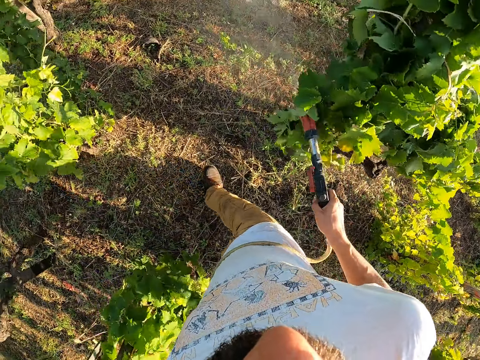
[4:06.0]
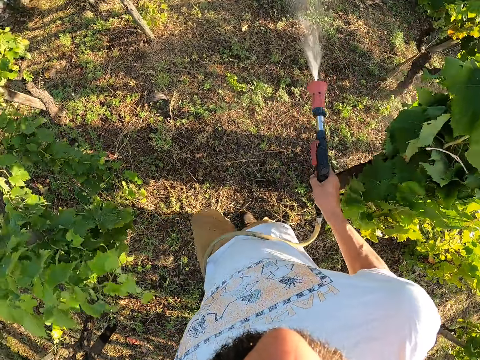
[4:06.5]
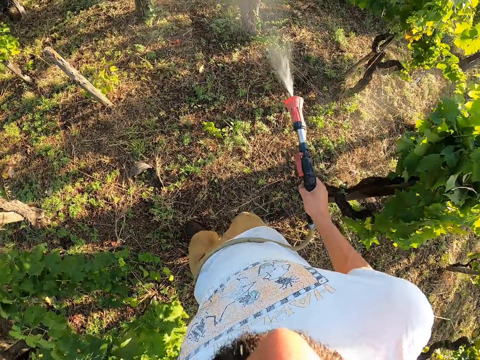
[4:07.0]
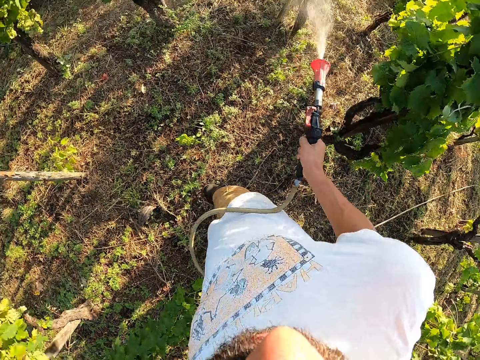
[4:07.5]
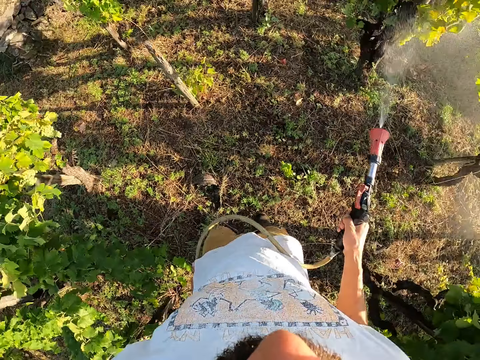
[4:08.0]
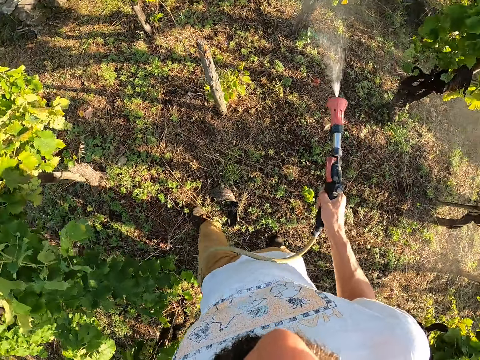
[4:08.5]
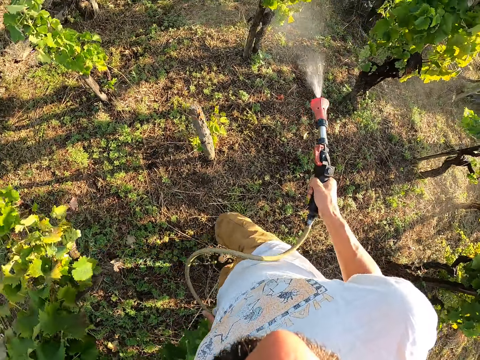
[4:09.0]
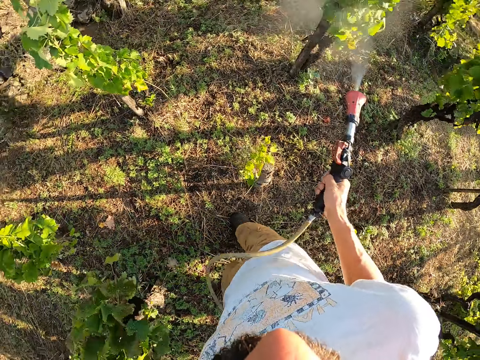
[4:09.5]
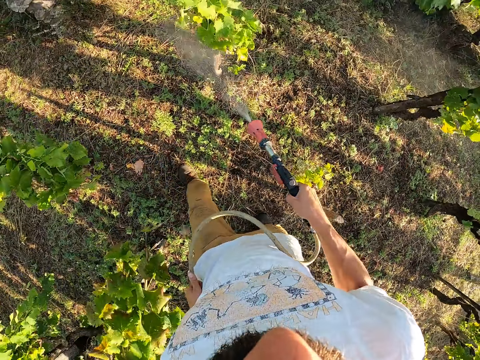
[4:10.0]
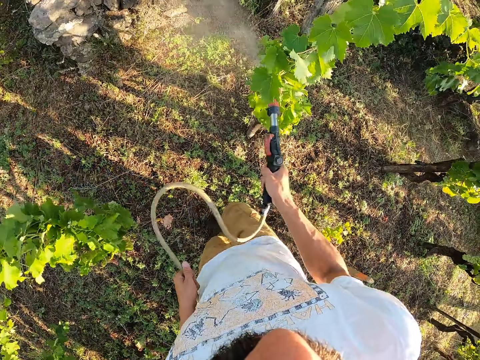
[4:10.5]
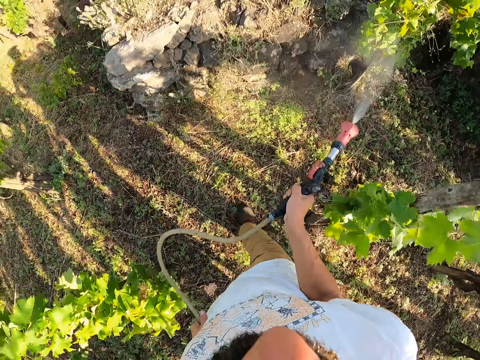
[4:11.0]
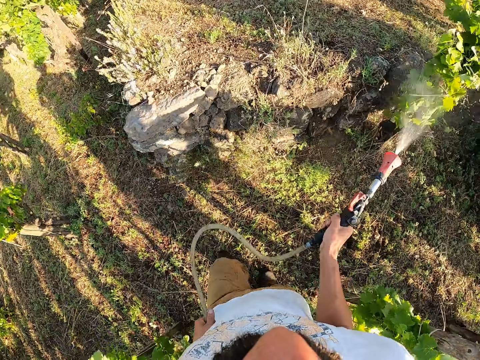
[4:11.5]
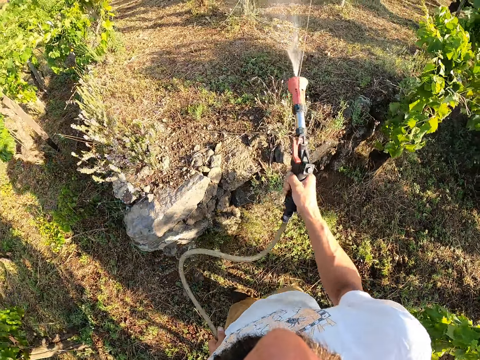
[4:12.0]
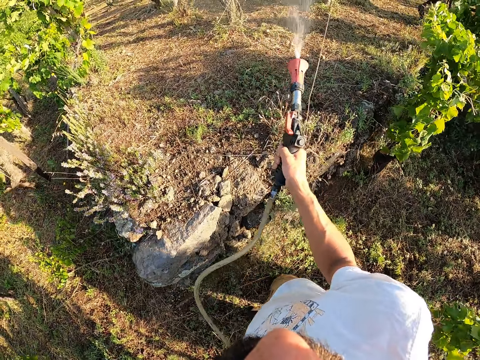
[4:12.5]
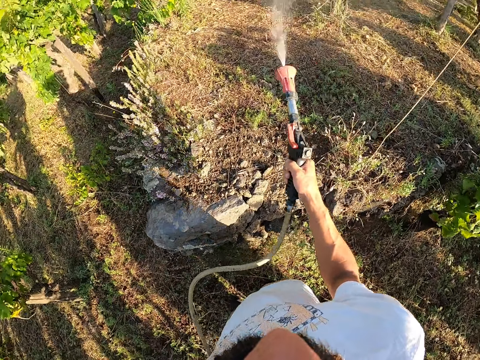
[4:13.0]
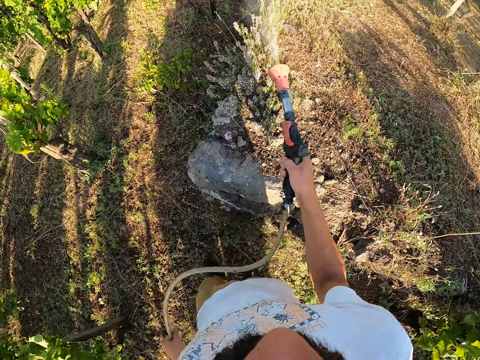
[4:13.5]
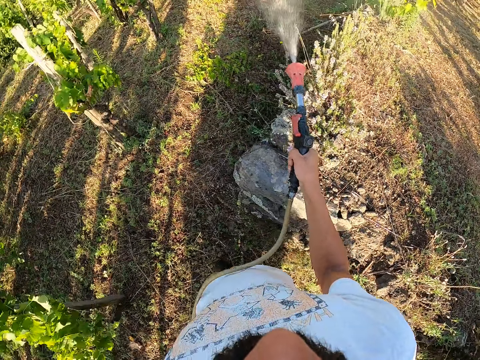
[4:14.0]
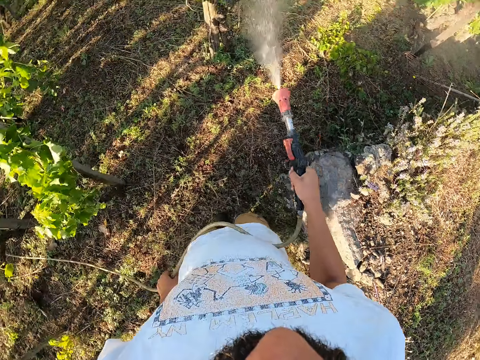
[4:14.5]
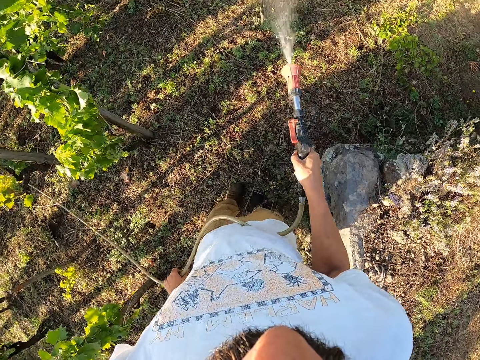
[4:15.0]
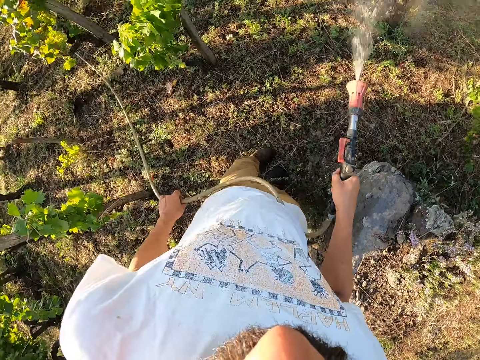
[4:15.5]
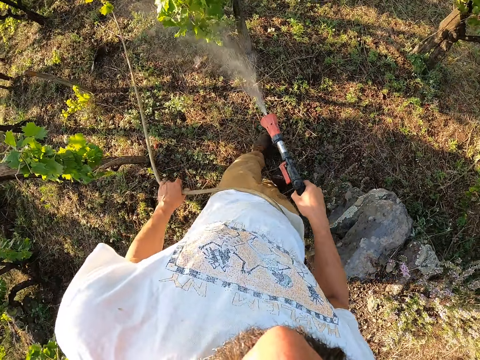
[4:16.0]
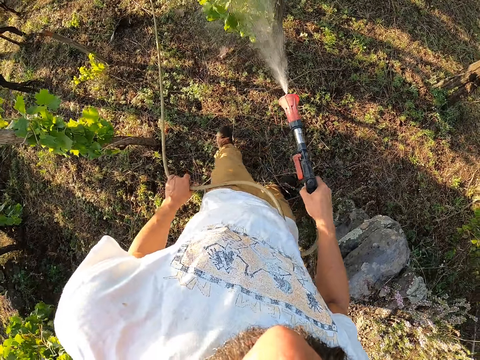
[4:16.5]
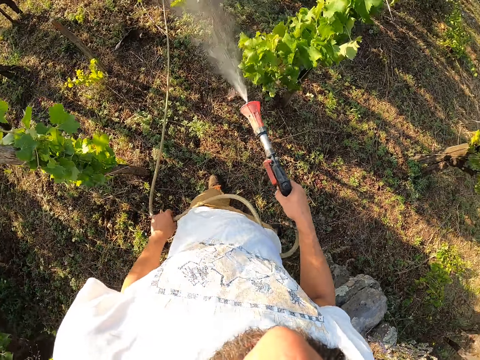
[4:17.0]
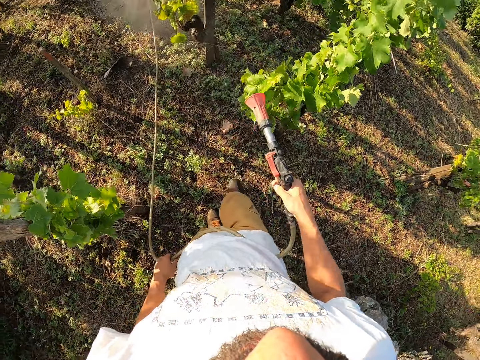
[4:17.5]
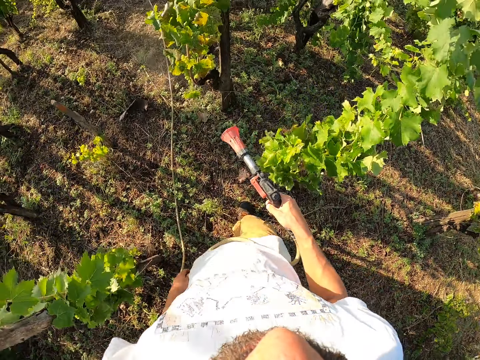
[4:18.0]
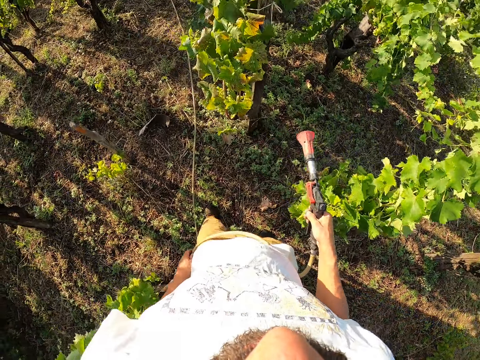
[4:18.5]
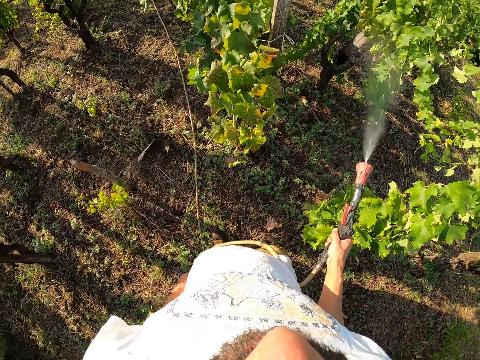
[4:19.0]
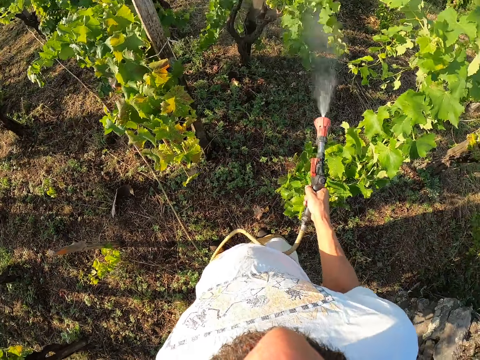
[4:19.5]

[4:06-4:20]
The camera wearer turns around. They move forward. They switch off the water spray gun. They switch on the water spray gun. They water the trees using the water spray gun.

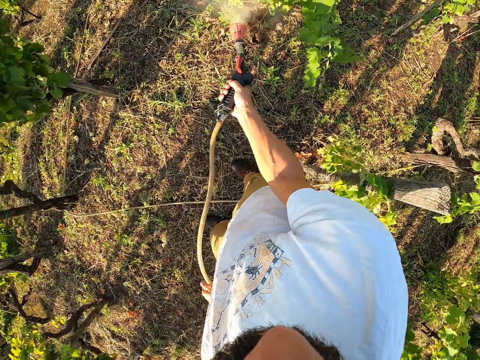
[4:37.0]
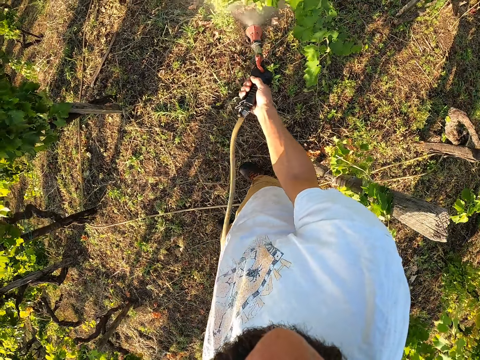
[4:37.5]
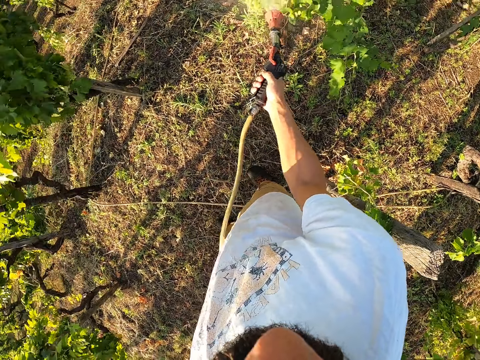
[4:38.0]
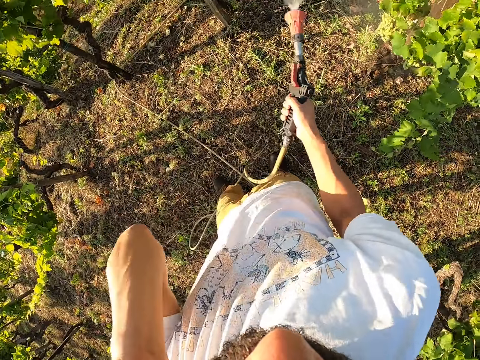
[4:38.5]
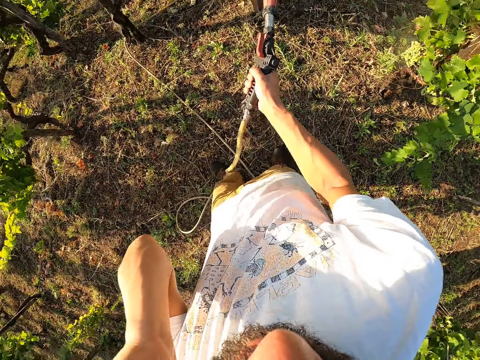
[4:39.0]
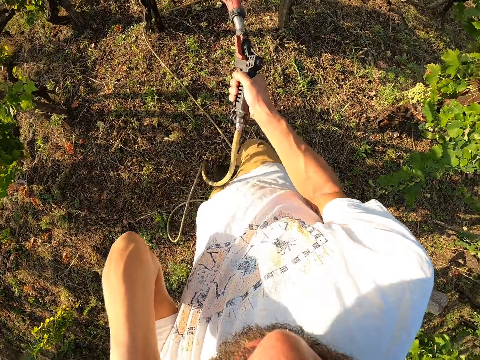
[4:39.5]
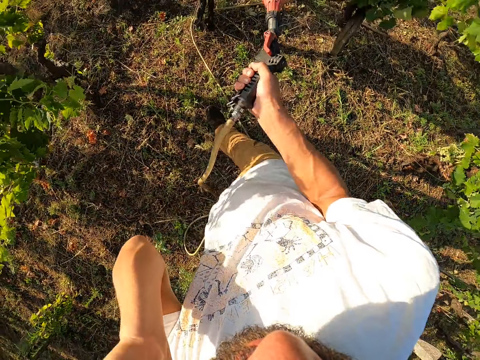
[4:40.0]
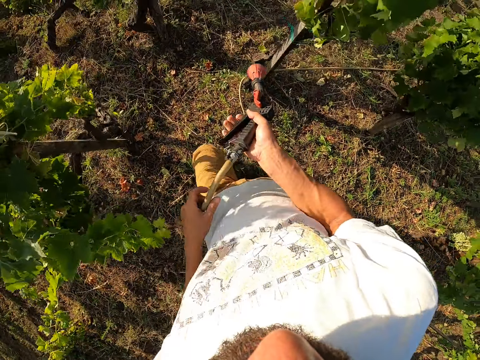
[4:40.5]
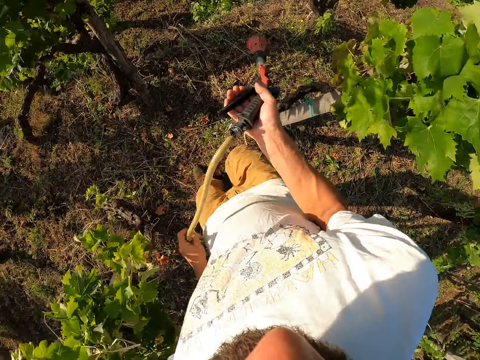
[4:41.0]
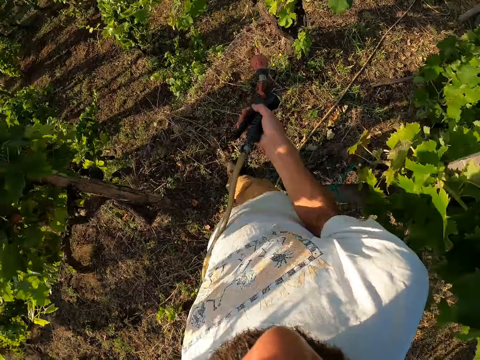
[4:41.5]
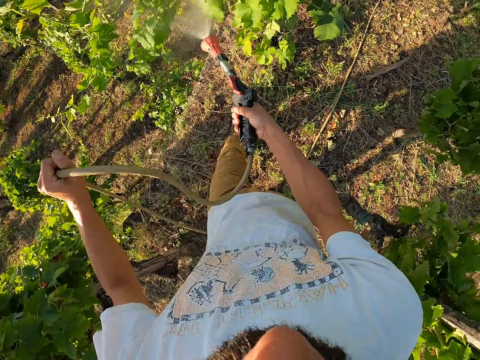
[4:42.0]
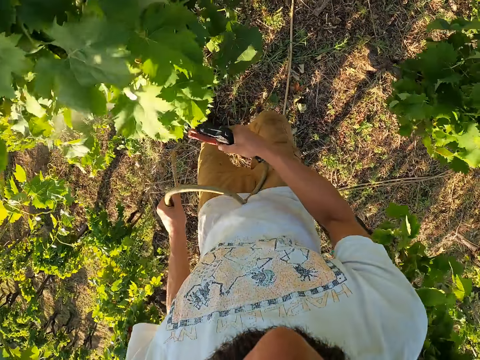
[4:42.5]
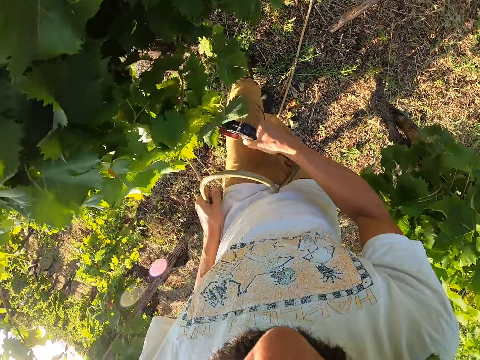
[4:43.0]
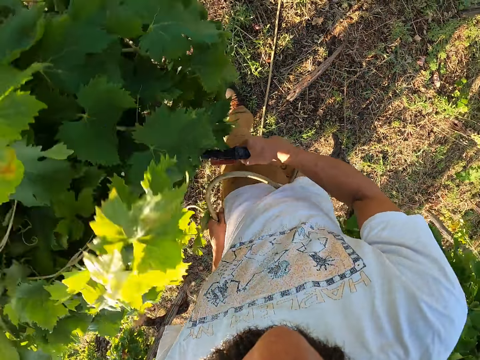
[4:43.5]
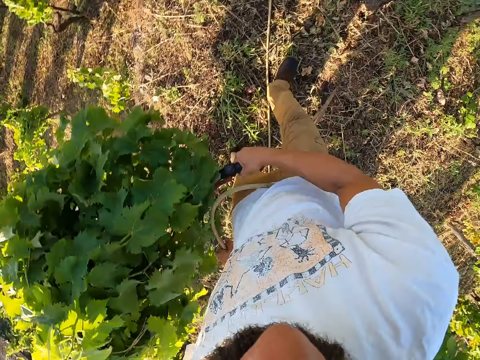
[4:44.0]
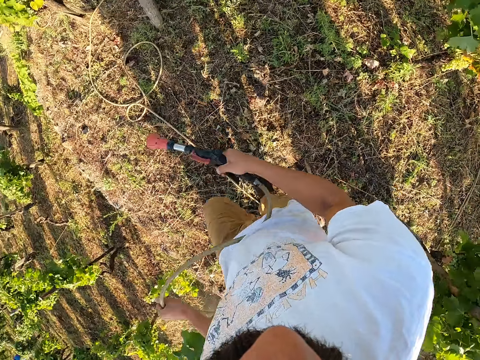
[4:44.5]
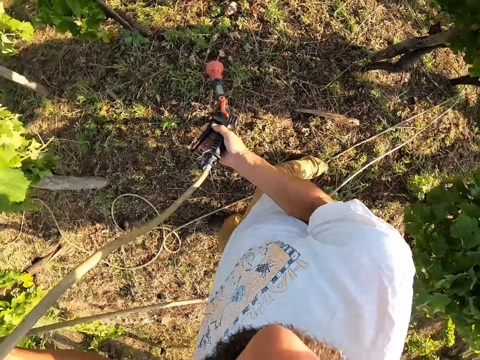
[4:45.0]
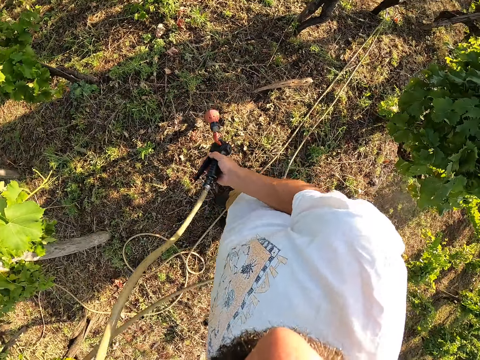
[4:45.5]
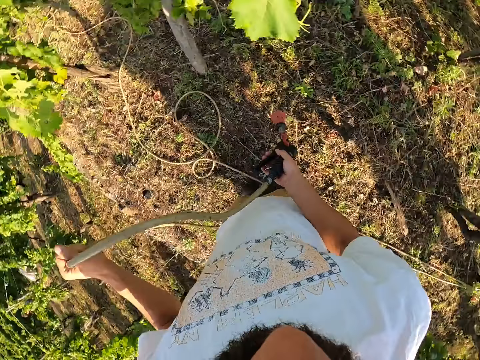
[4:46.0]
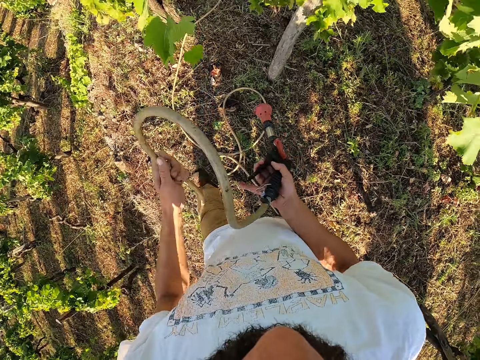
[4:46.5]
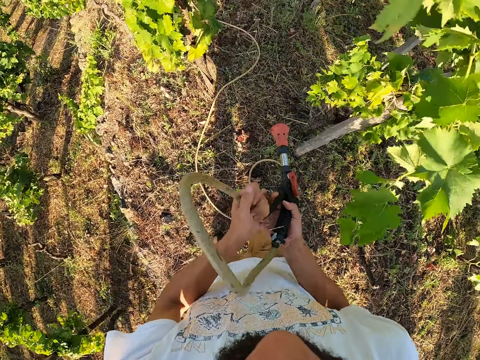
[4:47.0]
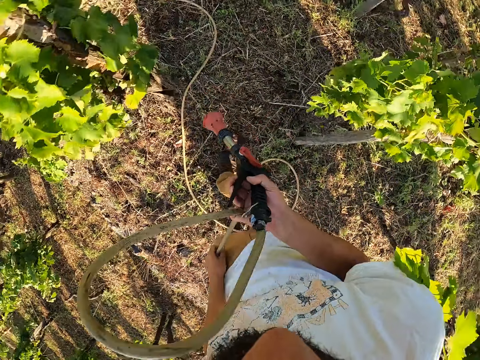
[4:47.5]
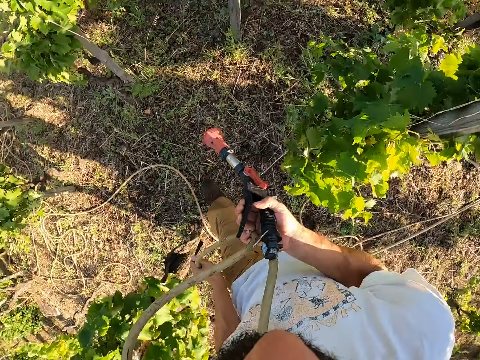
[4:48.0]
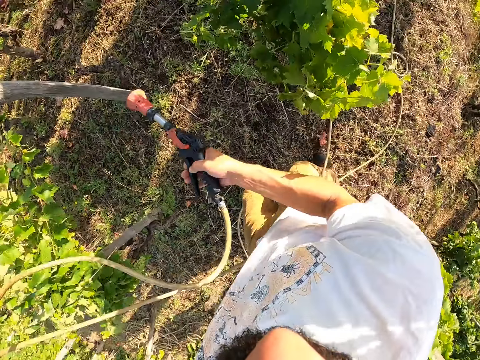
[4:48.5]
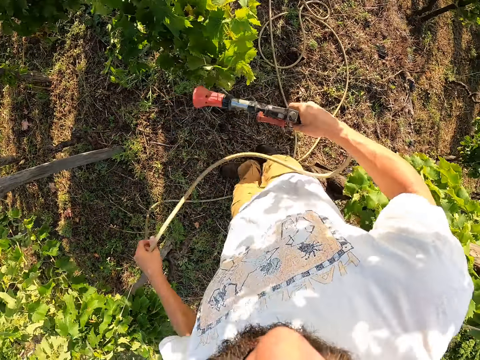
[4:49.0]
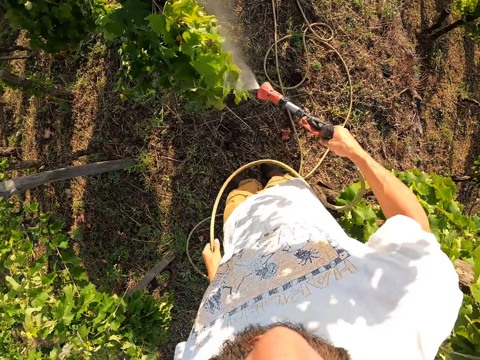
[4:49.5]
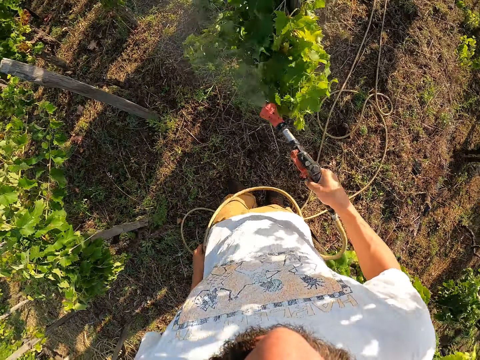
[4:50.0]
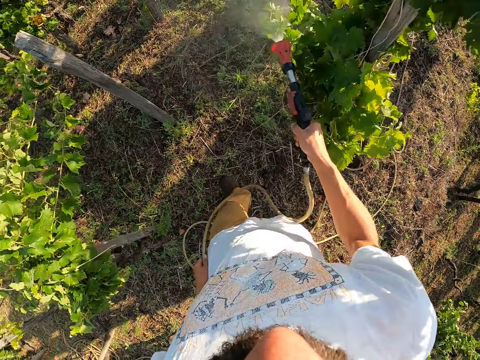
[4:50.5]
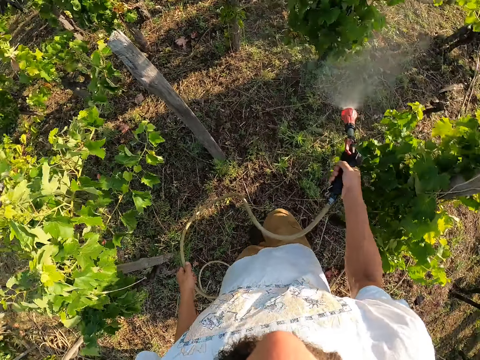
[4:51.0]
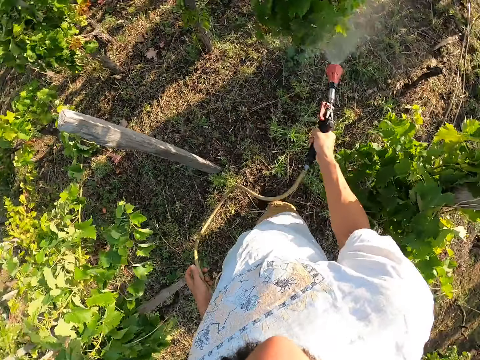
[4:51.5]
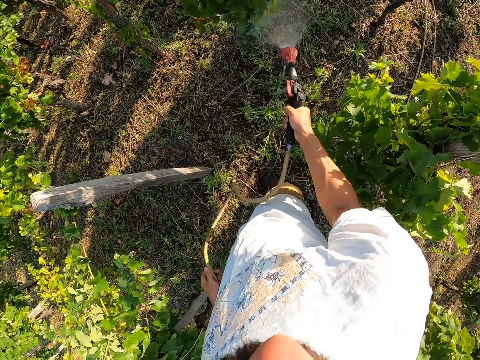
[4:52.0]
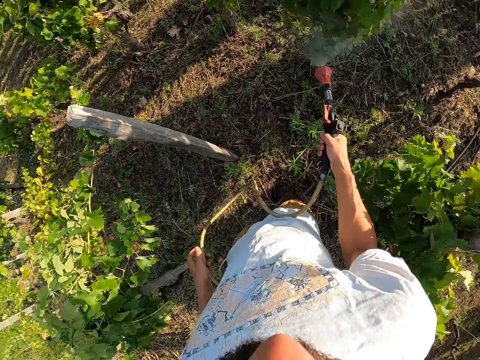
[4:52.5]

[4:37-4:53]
The camera wearer switches on the water spray gun and waters the trees using the water spray gun. He raises his hand. He touches something. He switches off the water spray gun. He drops his hands. He leaves something. He walks. He holds the water hose. He switches on the water spray gun and waters the trees using the water spray gun. He switches off the water spray gun and walks. He adjusts the water hose. He folds the hose a bit. He pulls the hose forward a bit. He sprays the plant with a garden hose nozzle sprayer.
